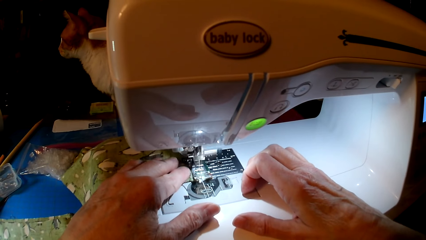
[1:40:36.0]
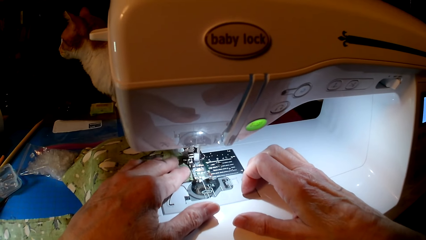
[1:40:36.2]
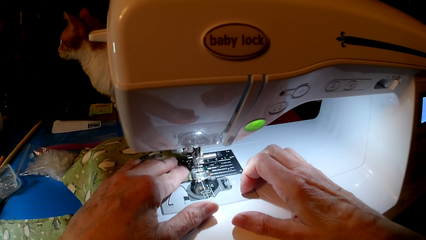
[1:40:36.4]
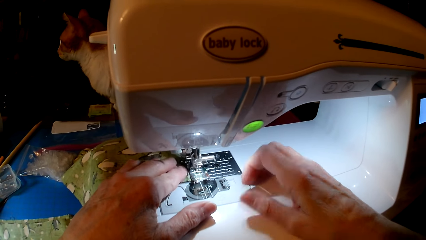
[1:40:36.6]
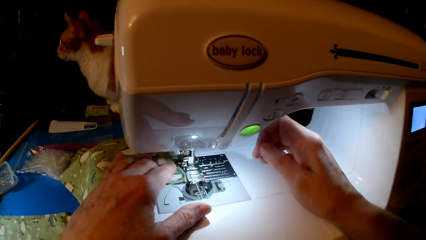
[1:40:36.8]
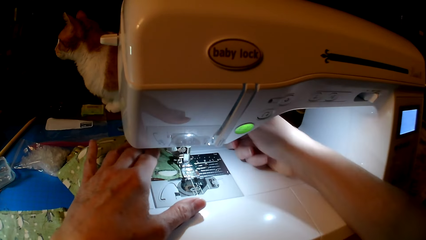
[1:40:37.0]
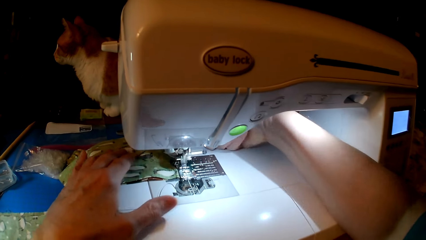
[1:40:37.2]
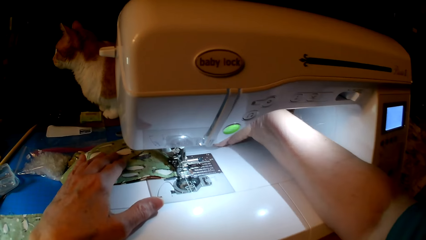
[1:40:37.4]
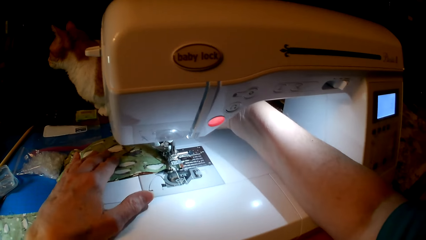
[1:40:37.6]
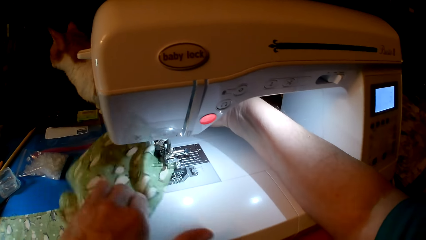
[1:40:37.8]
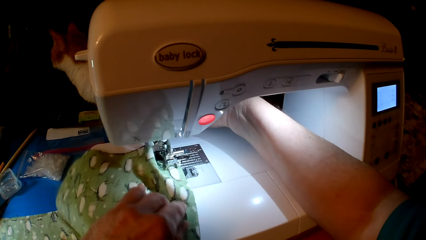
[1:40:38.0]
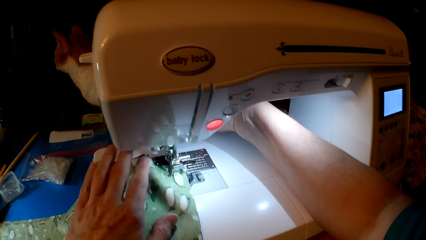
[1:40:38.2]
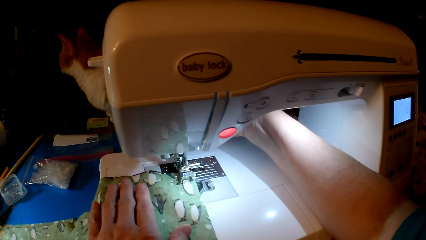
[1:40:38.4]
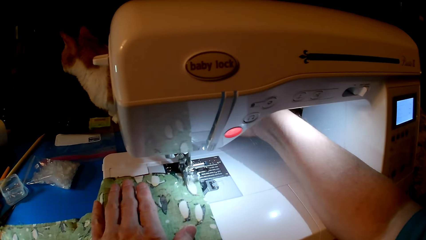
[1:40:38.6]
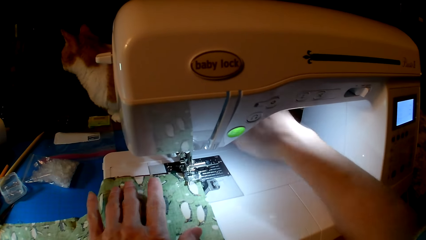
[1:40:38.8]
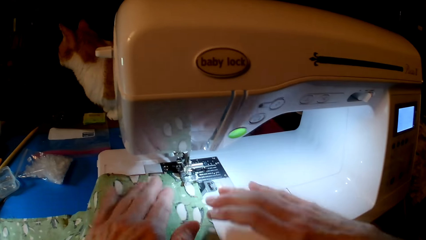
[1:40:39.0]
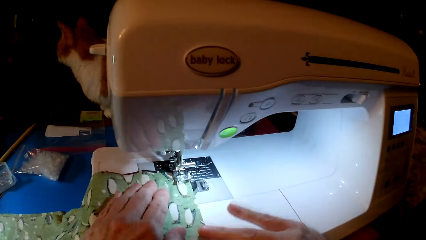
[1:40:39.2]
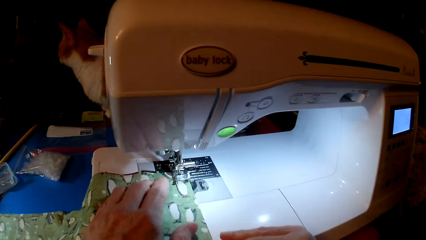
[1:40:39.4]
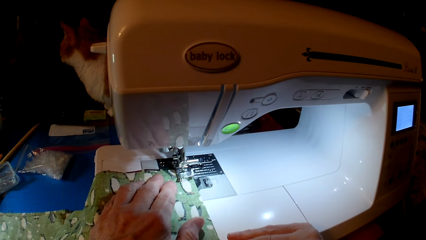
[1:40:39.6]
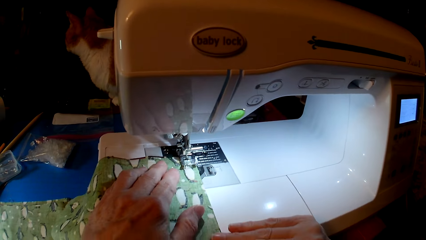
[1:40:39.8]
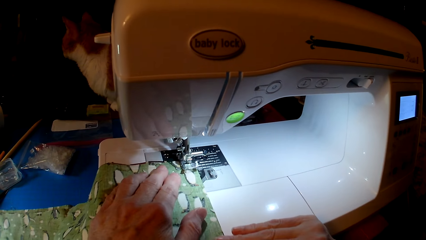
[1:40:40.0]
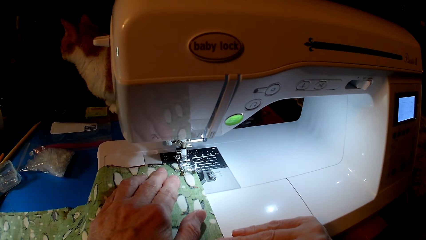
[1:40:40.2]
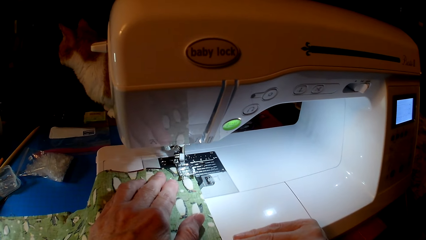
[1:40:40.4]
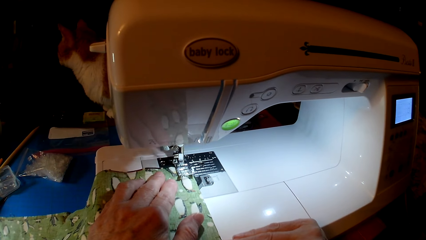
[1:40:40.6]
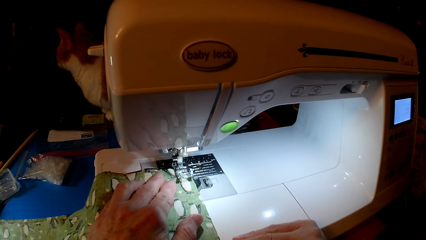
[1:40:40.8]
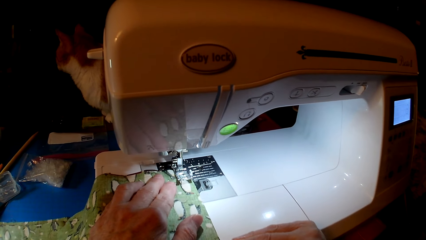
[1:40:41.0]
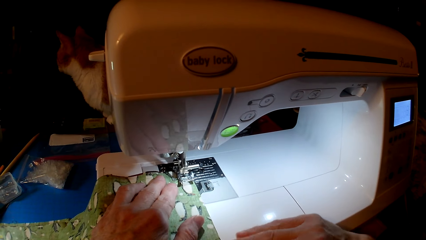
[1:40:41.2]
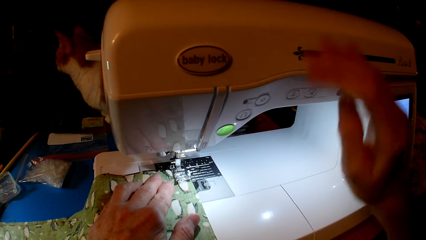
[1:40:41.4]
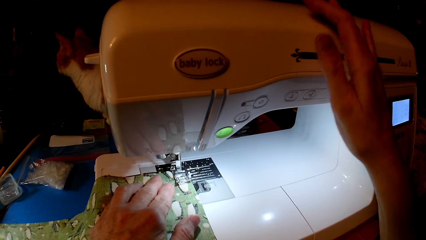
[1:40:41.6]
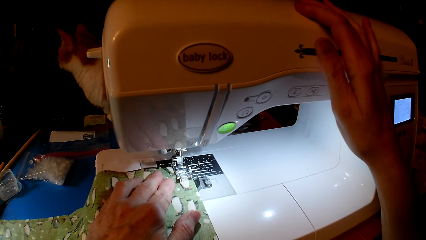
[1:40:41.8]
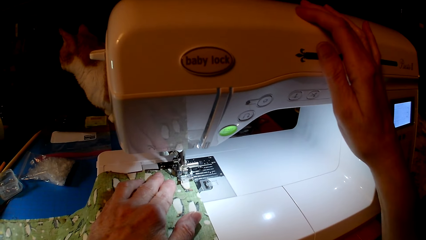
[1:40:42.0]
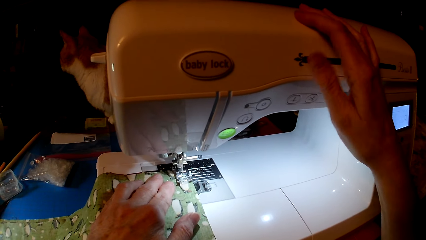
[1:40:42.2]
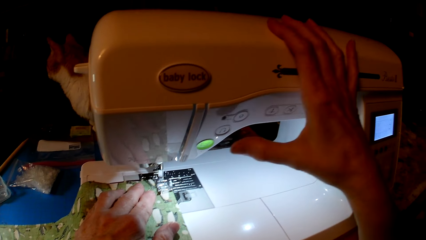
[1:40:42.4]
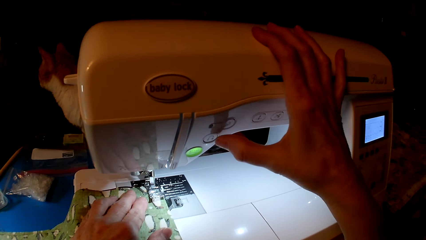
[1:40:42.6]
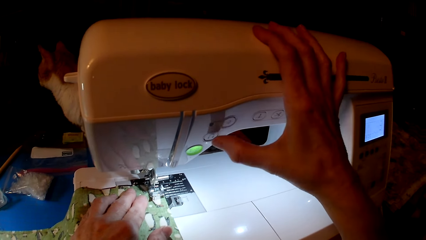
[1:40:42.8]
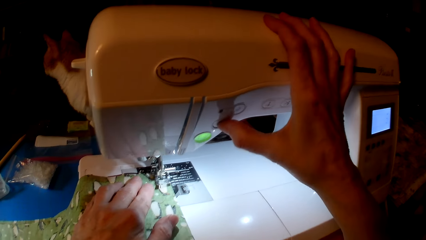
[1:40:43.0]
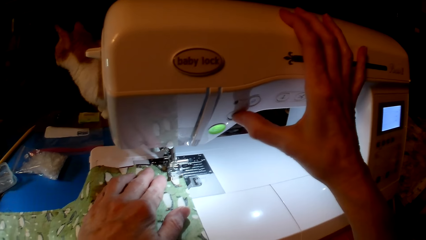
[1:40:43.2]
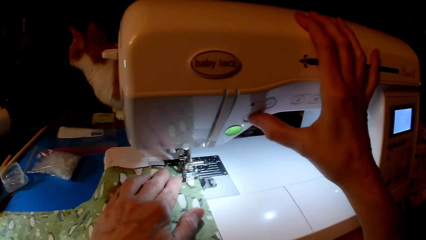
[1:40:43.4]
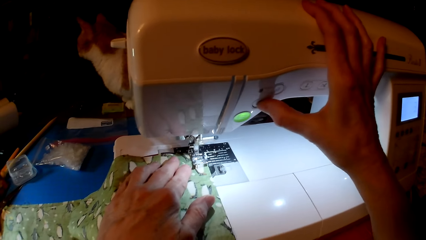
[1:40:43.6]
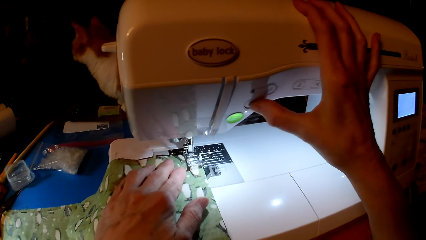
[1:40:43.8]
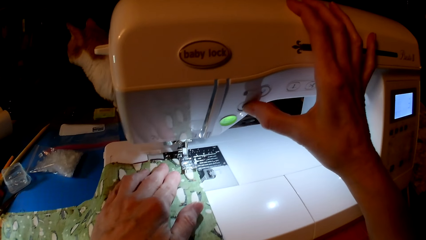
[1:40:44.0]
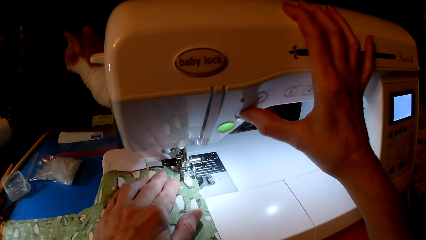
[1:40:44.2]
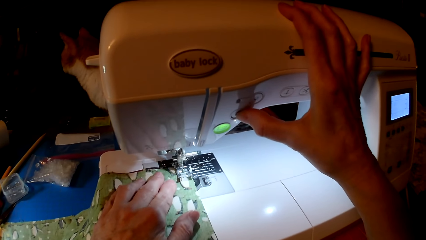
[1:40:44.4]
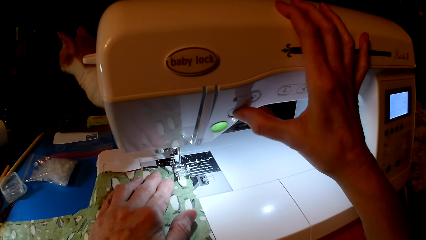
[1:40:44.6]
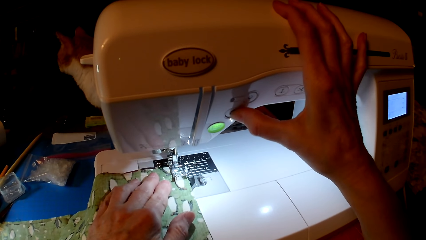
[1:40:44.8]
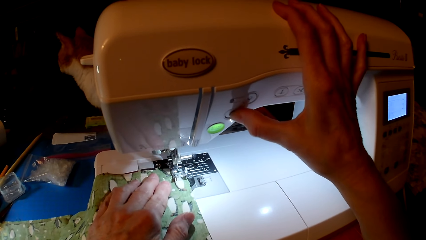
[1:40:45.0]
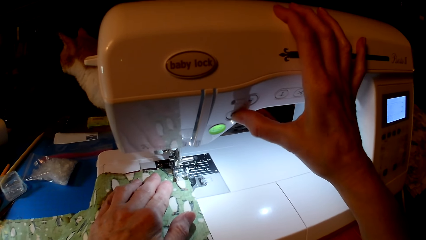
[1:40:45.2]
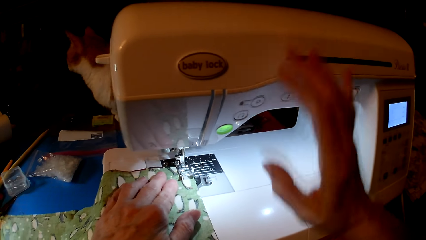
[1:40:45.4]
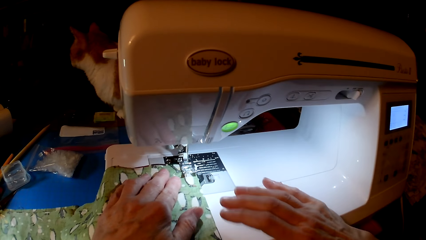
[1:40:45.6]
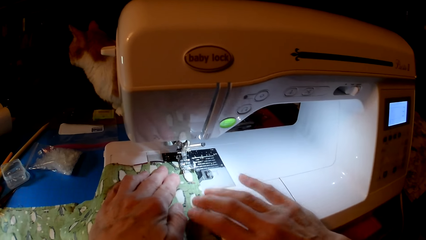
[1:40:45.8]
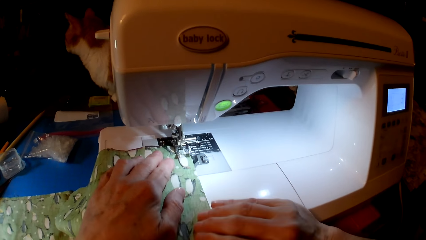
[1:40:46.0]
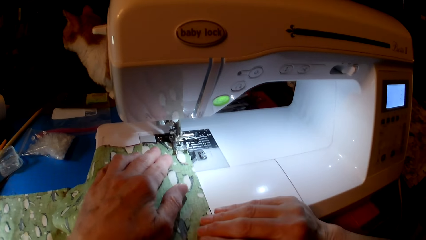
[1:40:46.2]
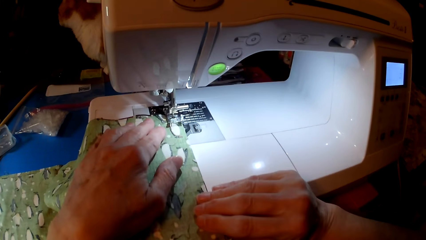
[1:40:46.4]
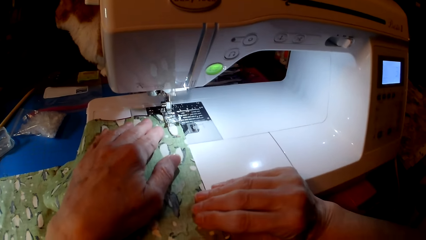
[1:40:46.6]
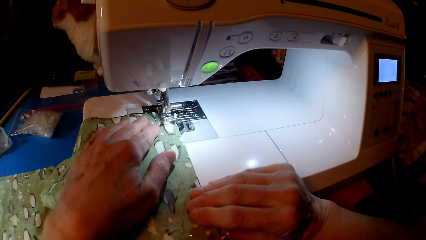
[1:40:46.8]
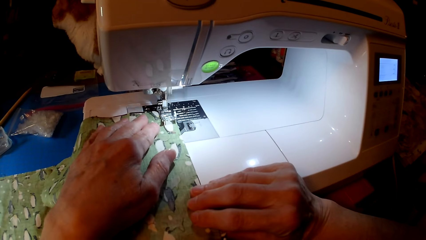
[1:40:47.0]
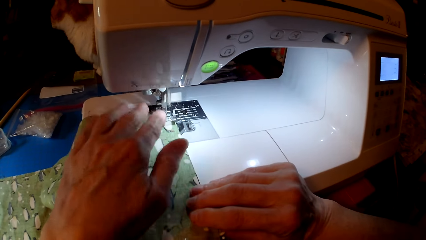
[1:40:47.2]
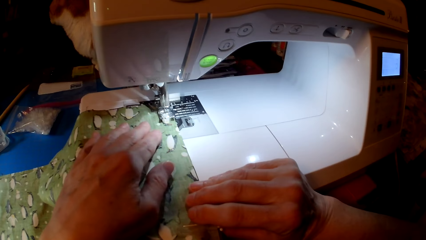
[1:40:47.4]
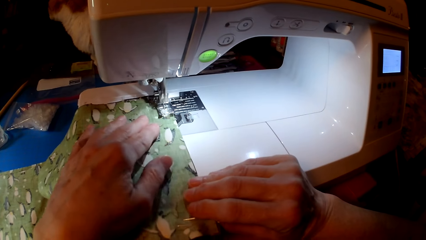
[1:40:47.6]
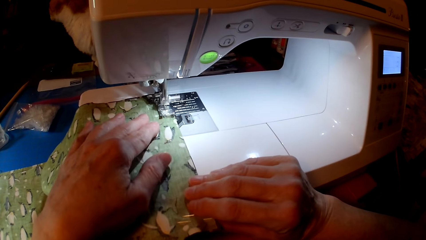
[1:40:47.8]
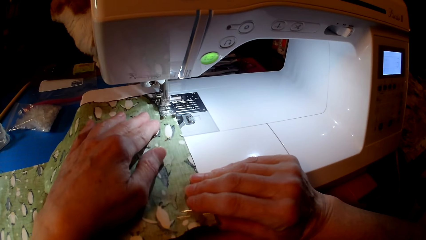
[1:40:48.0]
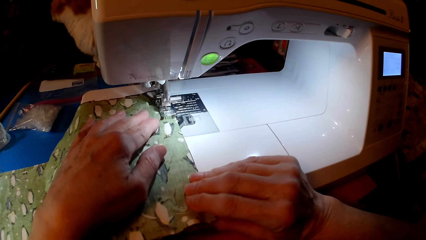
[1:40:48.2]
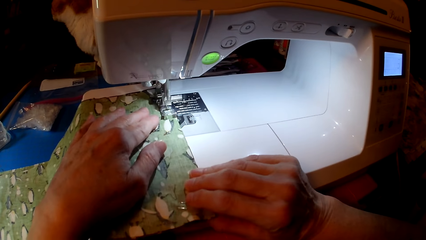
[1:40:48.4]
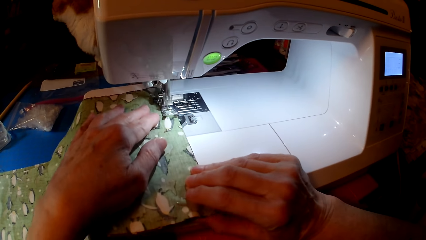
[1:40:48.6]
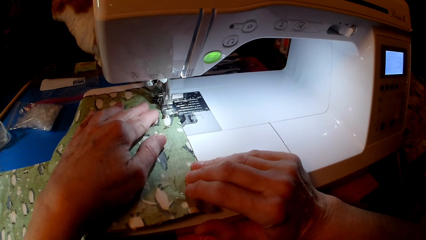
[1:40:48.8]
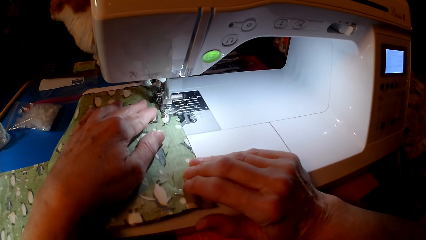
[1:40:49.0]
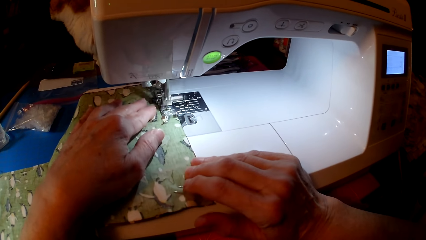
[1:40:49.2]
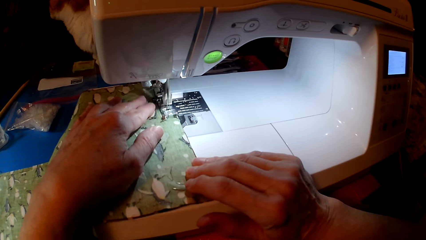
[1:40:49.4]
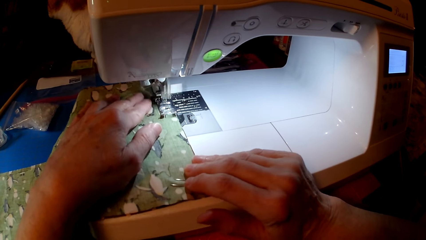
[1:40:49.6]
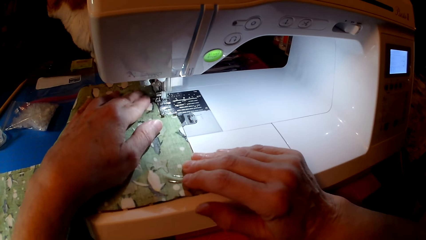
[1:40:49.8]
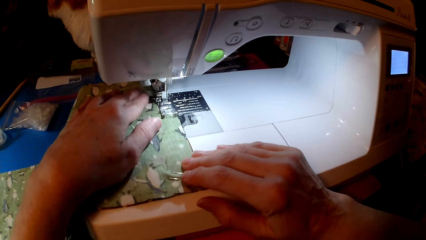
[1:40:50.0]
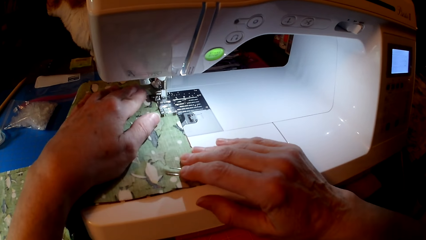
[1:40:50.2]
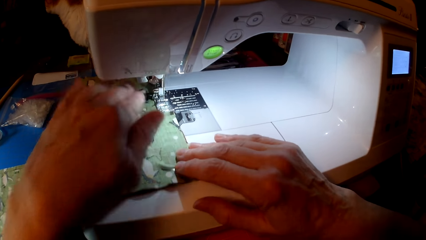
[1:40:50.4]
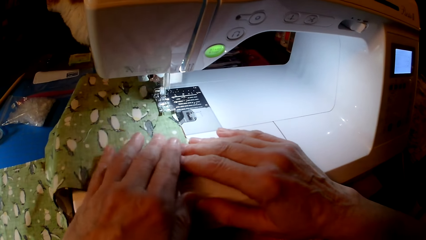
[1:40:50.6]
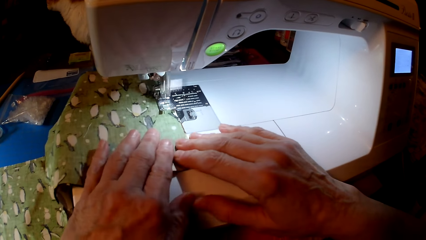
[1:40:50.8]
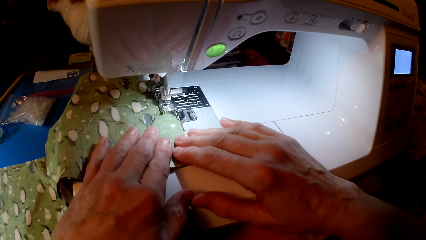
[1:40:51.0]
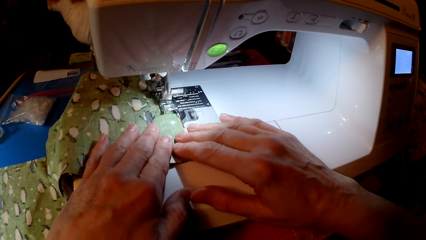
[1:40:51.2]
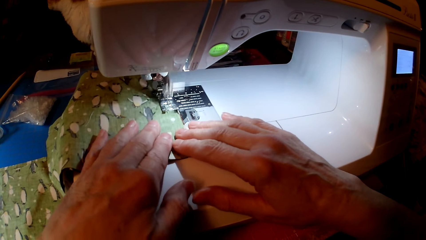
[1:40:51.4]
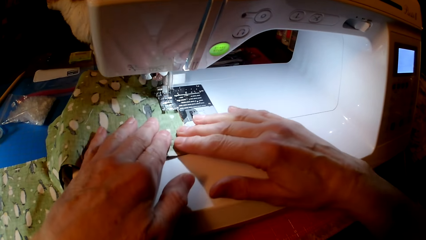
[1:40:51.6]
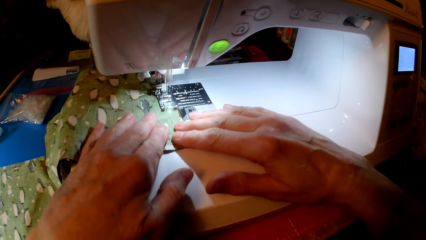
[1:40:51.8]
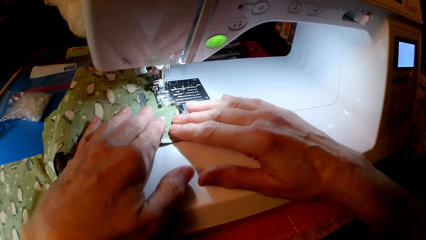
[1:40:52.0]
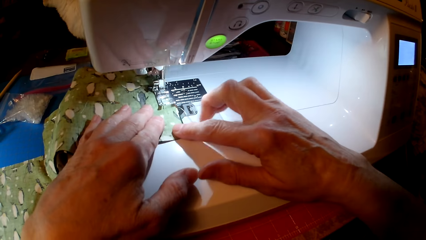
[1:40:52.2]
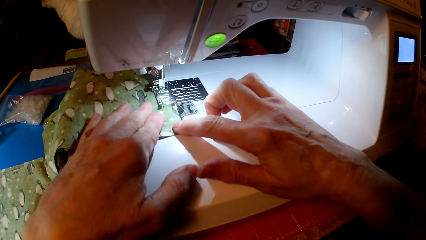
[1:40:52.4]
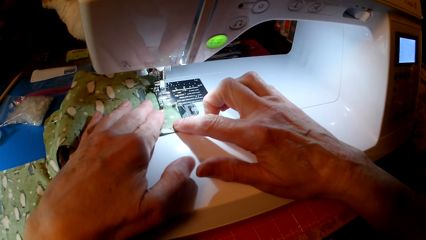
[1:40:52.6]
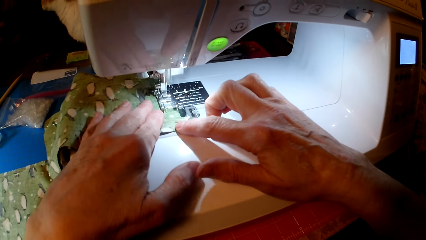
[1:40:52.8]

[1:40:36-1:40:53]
The camera wearer turns the cloth. They hold the cloth. They hold the sewing machine. They hold the cloth. They sew the cloth.
